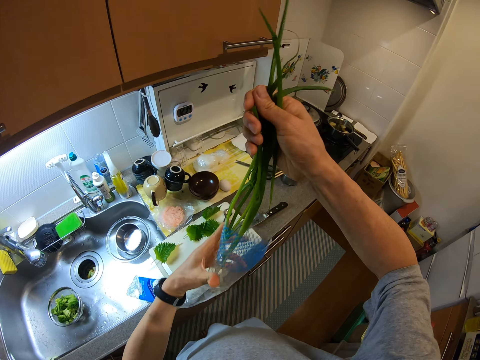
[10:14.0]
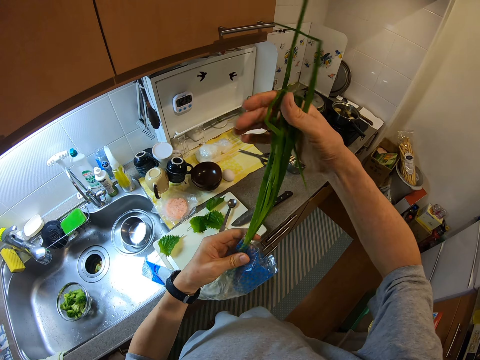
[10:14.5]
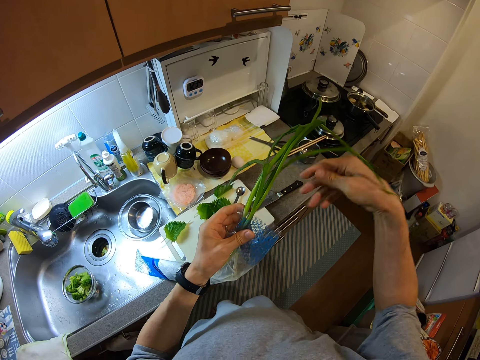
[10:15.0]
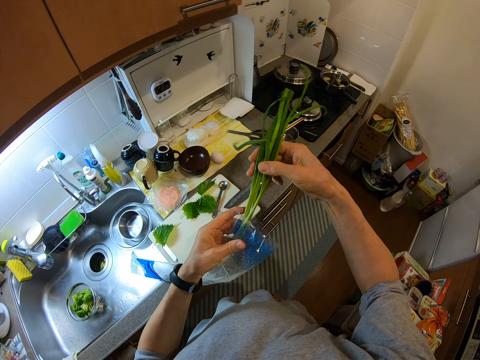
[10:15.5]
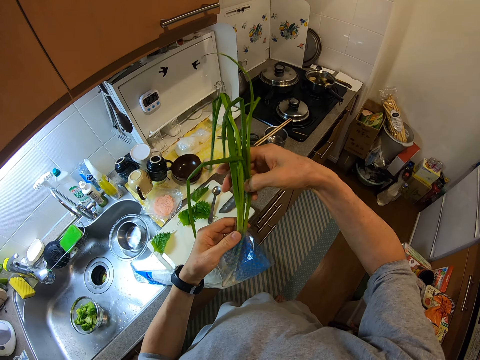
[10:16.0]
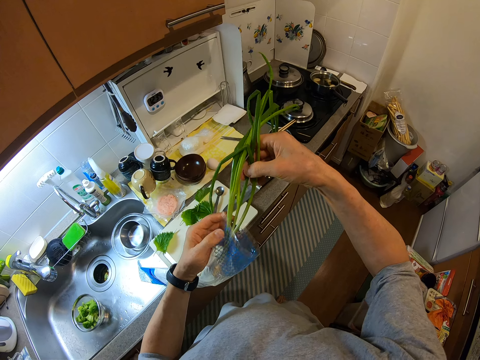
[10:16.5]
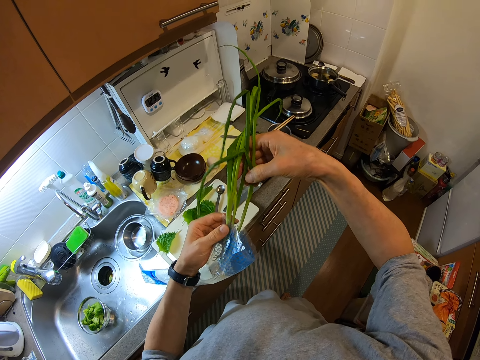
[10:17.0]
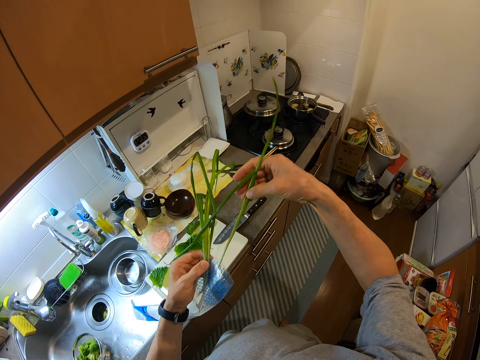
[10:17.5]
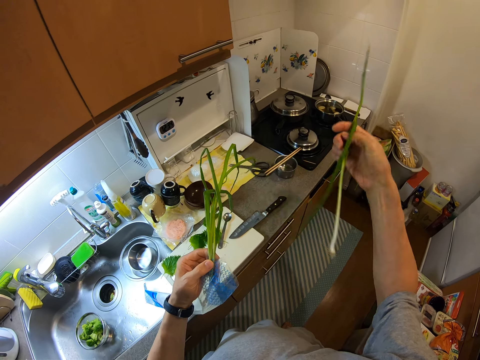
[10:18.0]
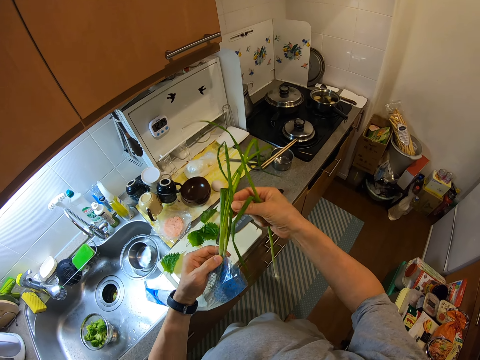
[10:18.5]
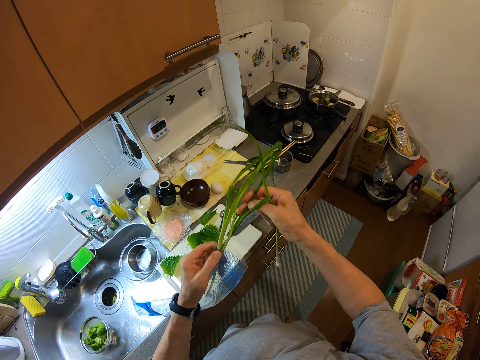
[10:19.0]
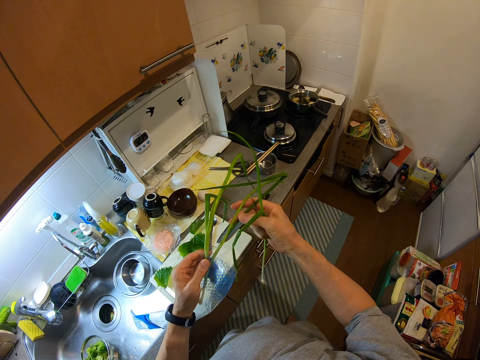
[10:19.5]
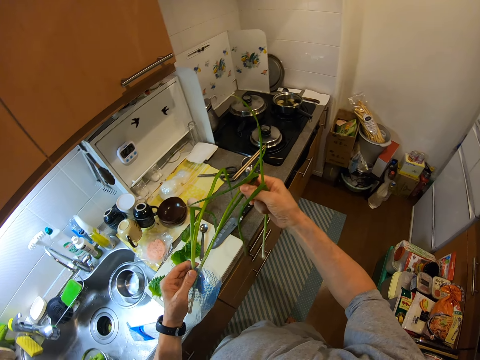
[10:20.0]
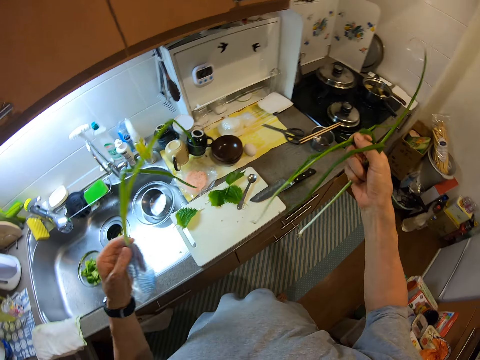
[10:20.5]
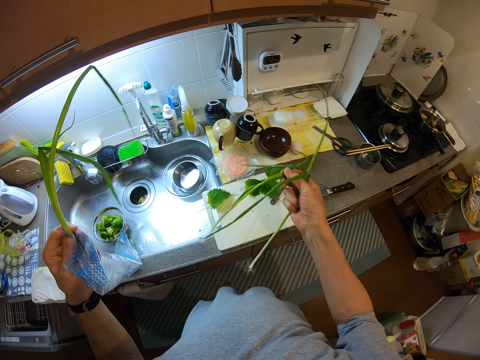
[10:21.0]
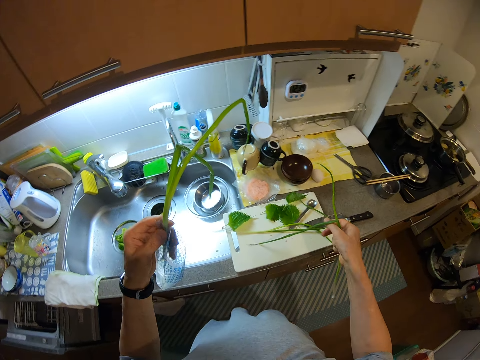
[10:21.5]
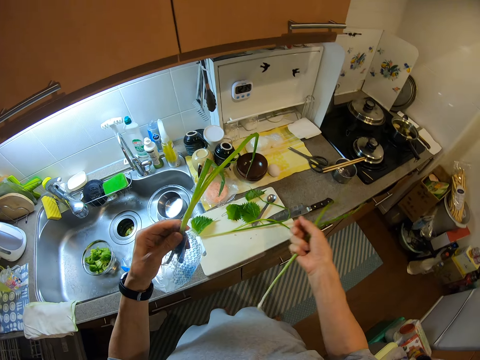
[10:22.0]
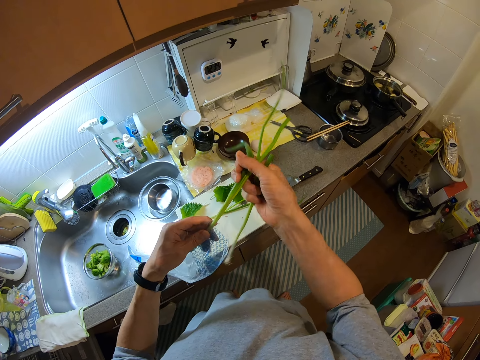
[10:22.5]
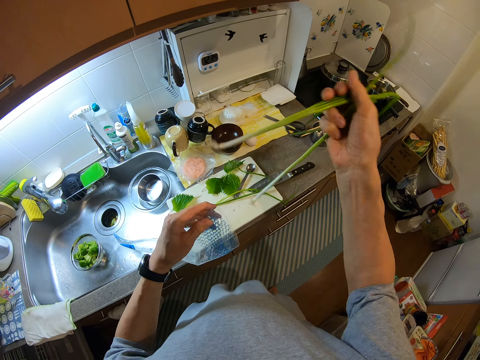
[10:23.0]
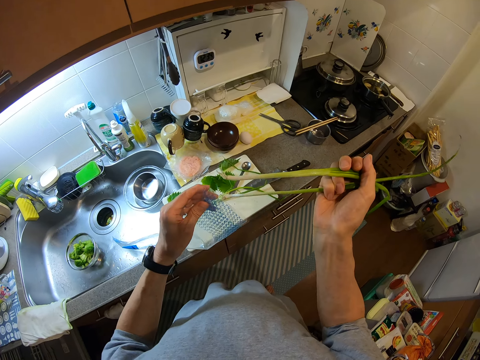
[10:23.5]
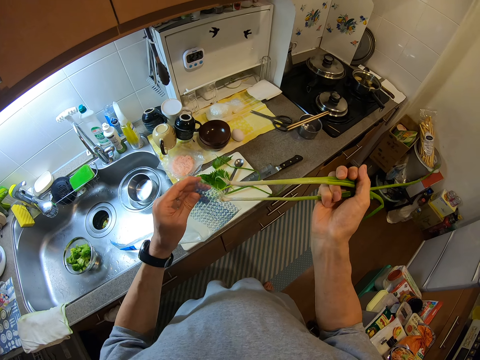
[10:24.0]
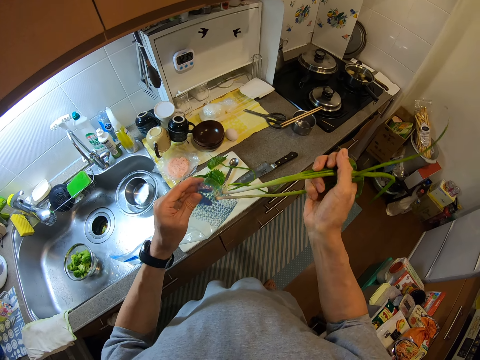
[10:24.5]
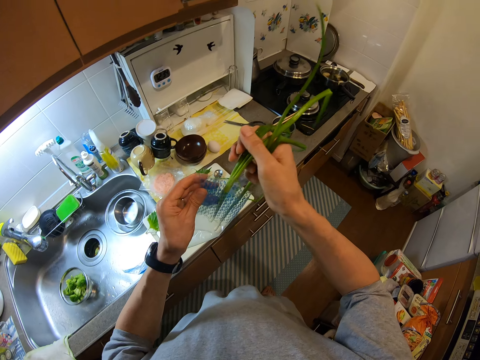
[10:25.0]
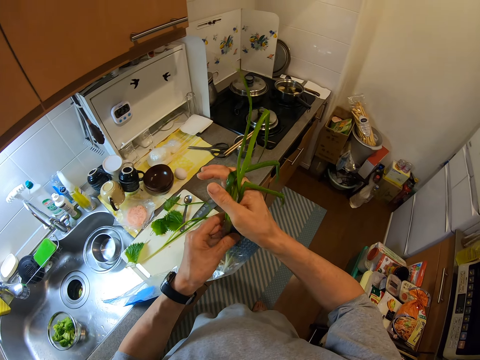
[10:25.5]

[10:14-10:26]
The camera wearer selects one of the spring onions. They select another spring onion. They put one of the spring onions on the cutting board. They put the remaining spring onion back in the bag.

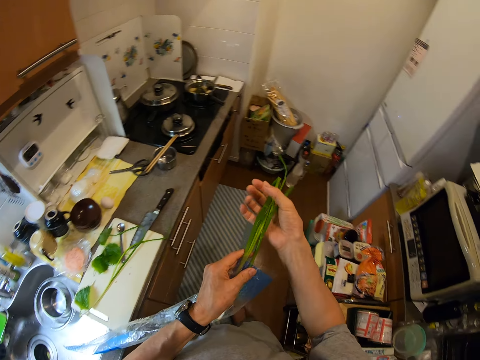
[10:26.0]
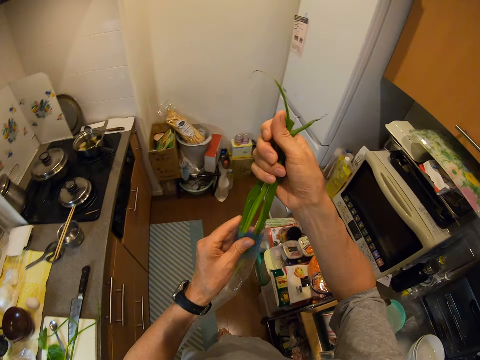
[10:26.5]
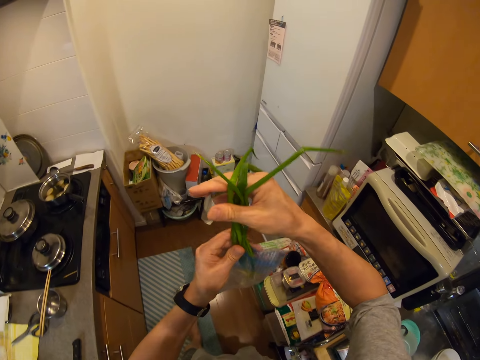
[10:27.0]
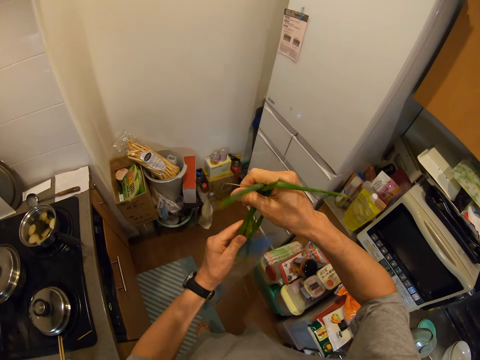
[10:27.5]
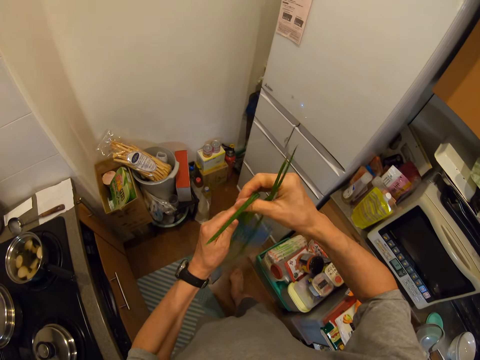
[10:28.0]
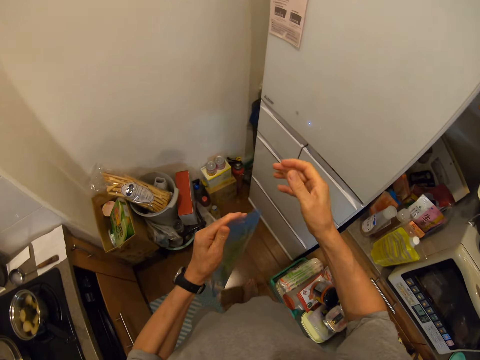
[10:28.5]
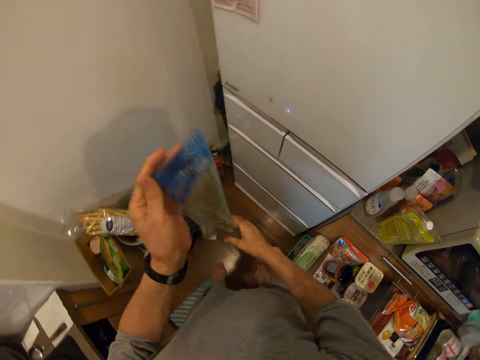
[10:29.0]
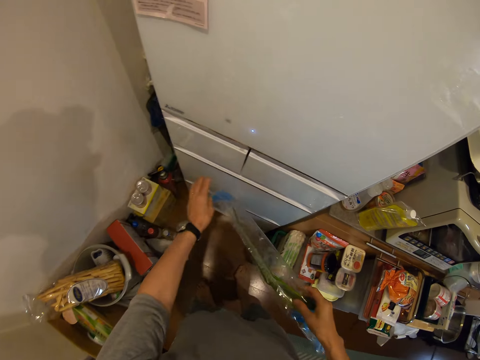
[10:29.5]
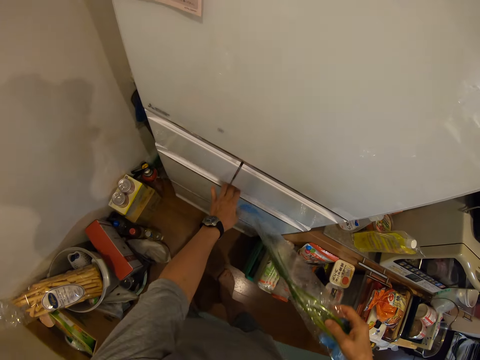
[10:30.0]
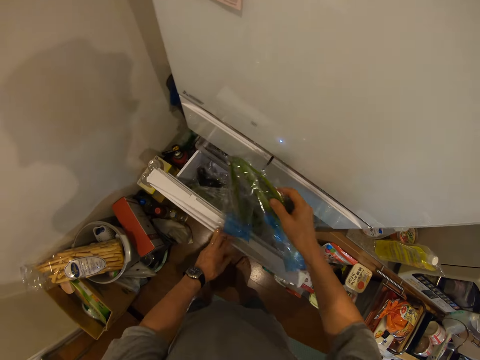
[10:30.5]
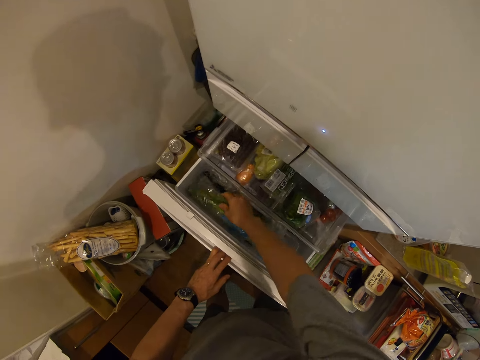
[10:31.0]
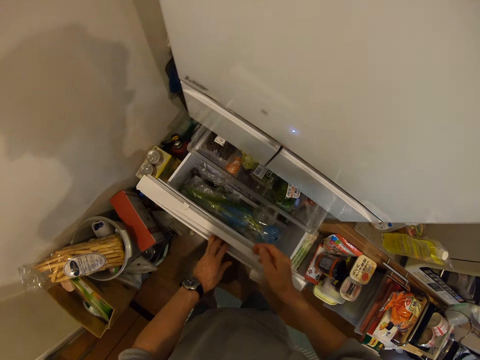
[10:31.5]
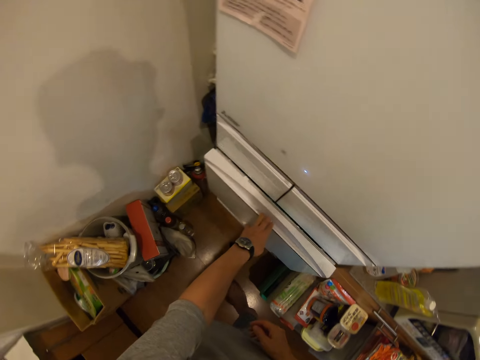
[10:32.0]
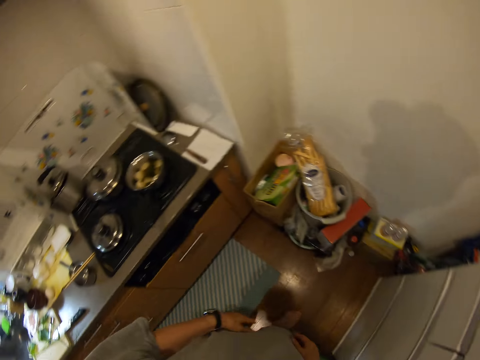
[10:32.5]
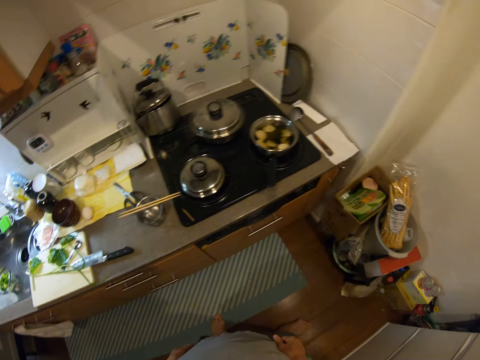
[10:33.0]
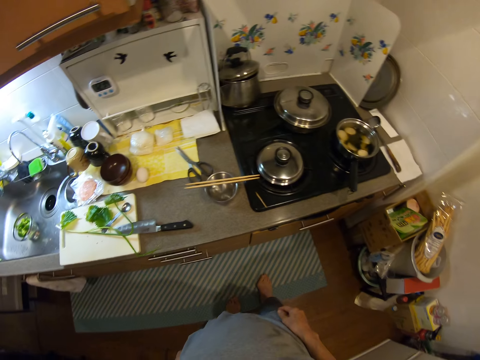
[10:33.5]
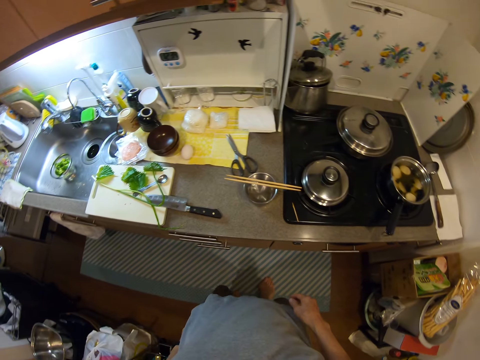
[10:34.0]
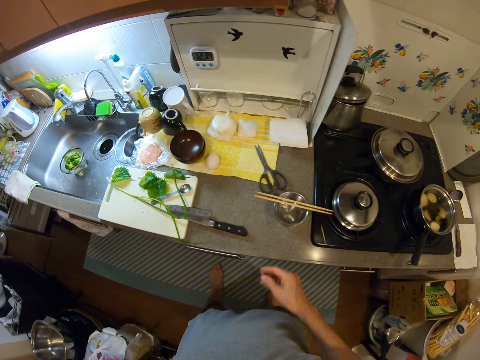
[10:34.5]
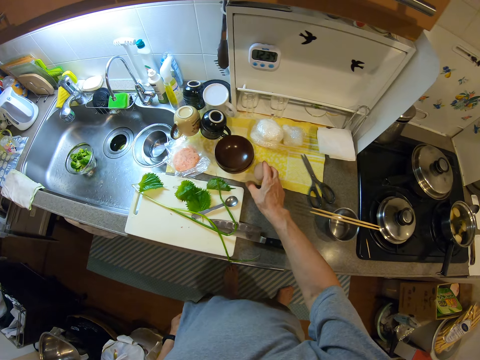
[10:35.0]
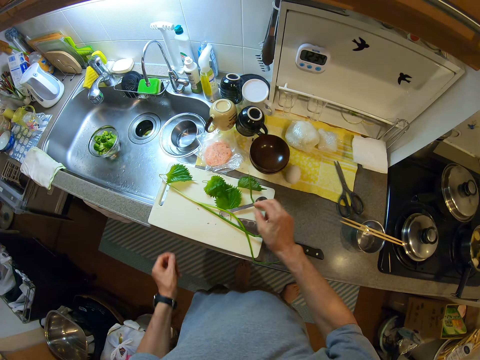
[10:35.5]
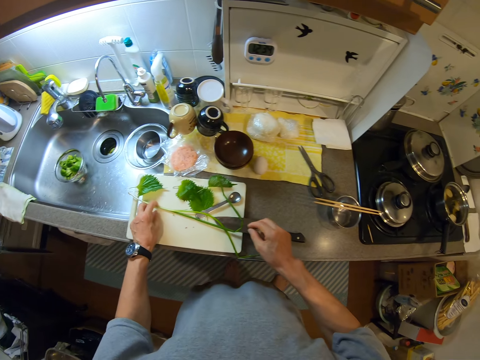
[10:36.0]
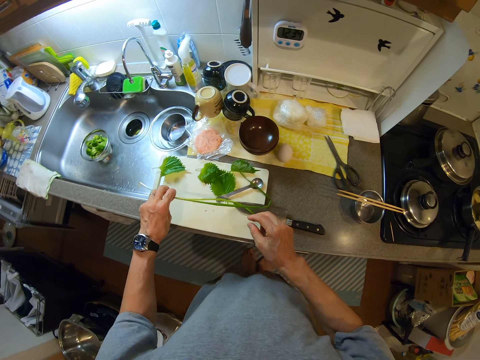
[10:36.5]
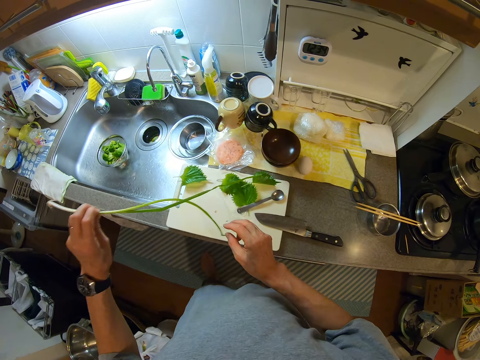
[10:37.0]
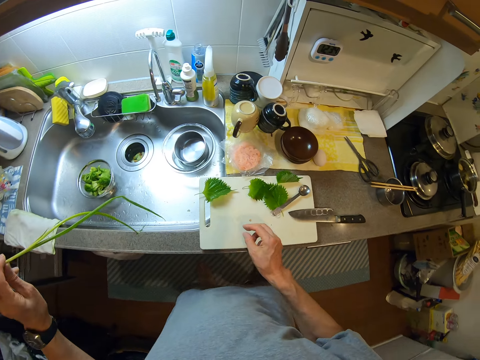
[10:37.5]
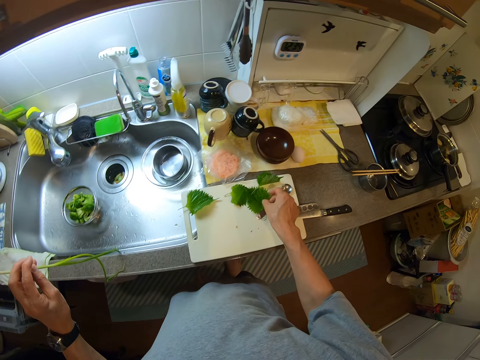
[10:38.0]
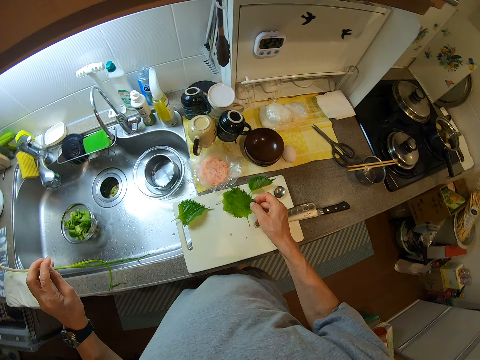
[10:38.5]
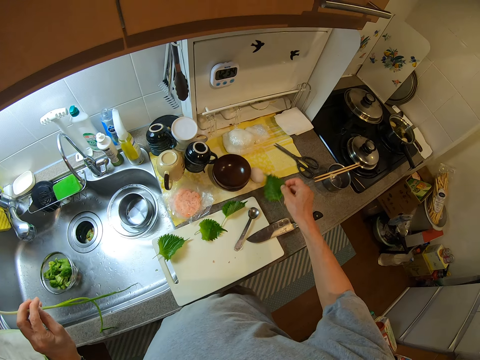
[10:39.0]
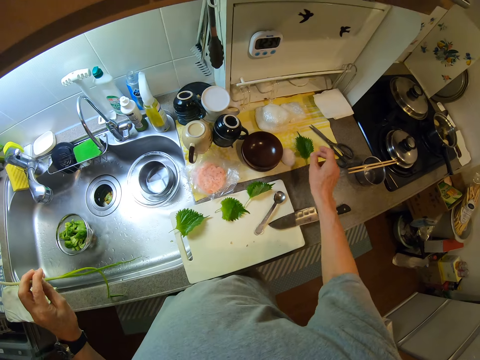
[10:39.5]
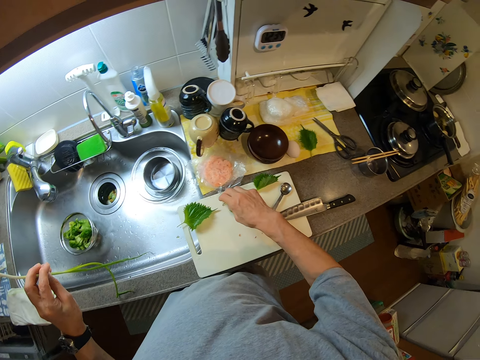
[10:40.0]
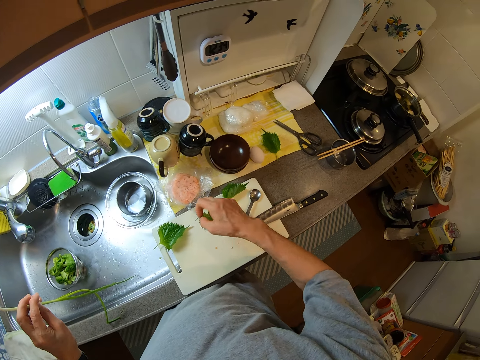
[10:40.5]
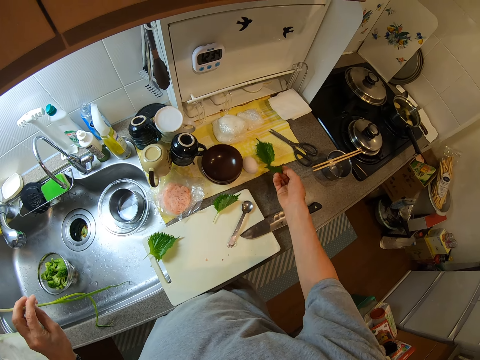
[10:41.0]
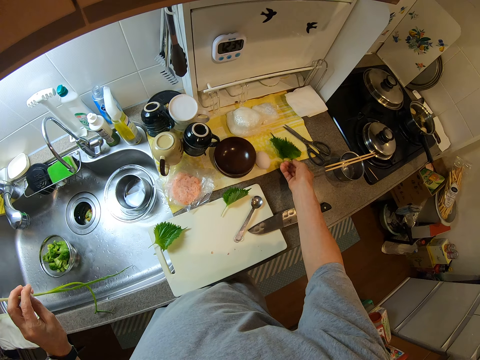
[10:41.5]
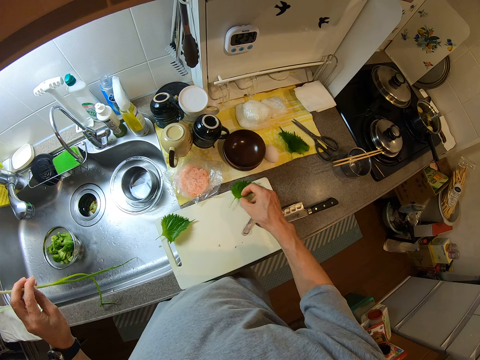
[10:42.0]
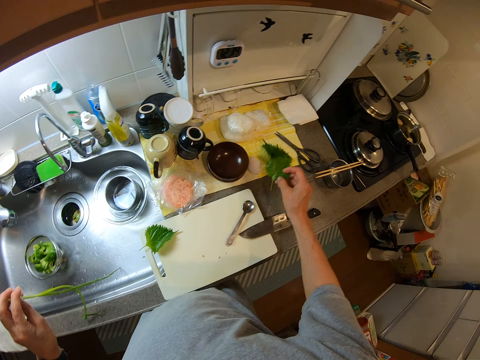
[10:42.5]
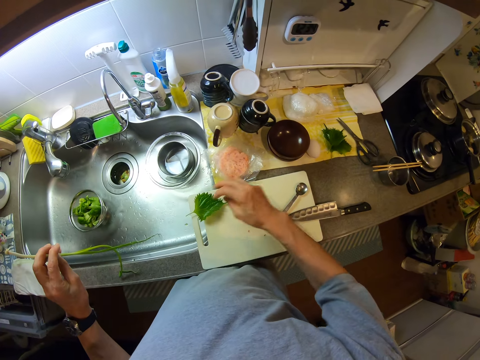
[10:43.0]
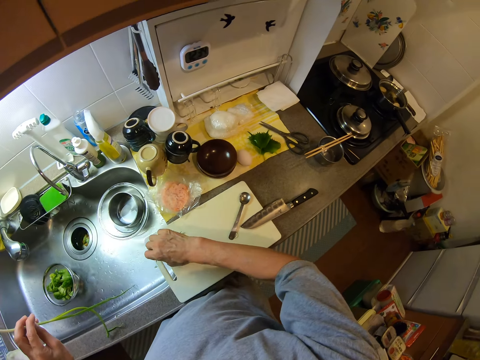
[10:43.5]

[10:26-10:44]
The camera wearer walks towards the fridge. They open the drawer. They put the bag of spring onions inside the drawer and close the drawer. They walk towards the sink. They touch an egg on the kitchen slab. They take the spring onion from the cutting board. They hold the spring onion. They take a leaf from the cutting board. They put the perilla leaf on the kitchen slab. They take another leaf from the cutting board. They put the leaf on the kitchen slab. They take another leaf from the cutting board. They put the leaf on the kitchen slab. They take another leaf from the cutting board.
